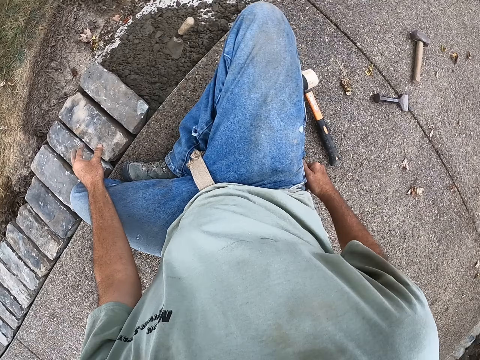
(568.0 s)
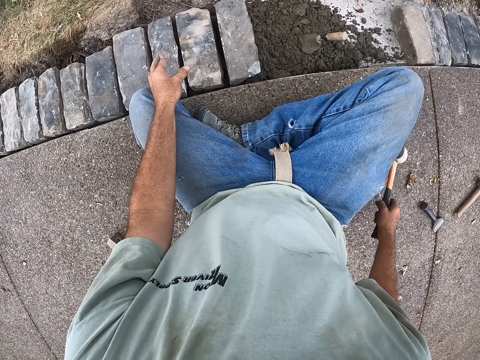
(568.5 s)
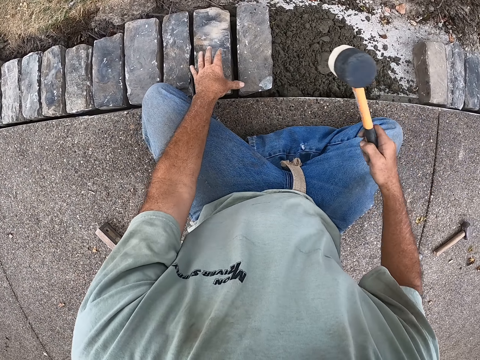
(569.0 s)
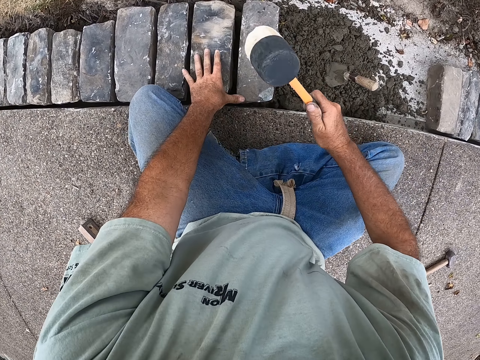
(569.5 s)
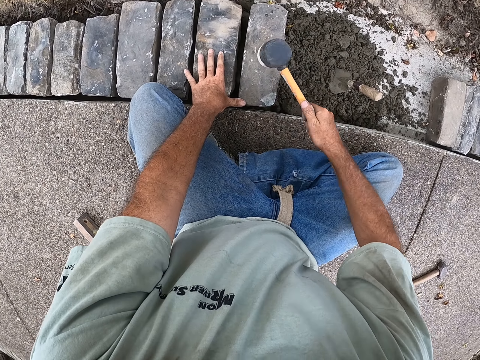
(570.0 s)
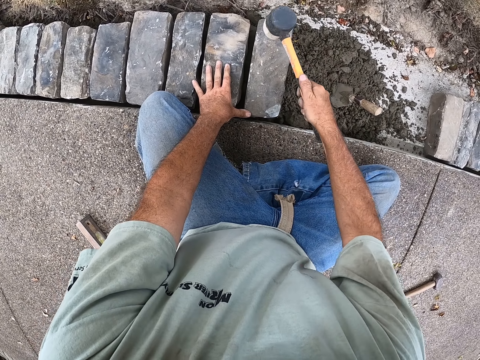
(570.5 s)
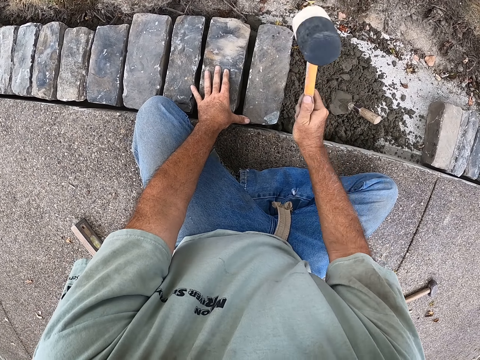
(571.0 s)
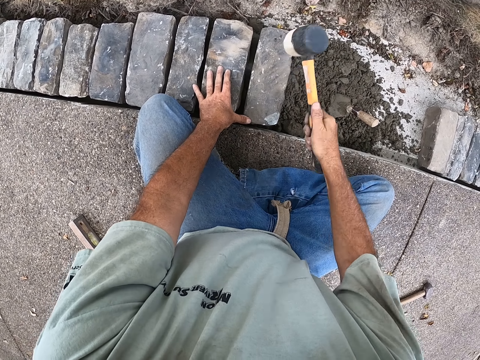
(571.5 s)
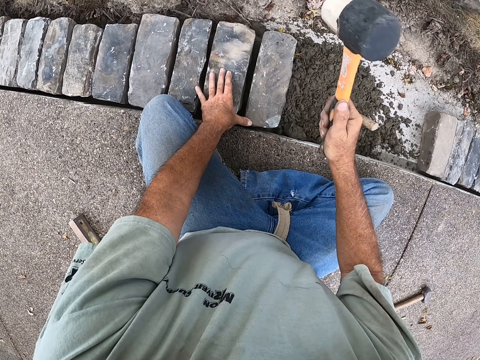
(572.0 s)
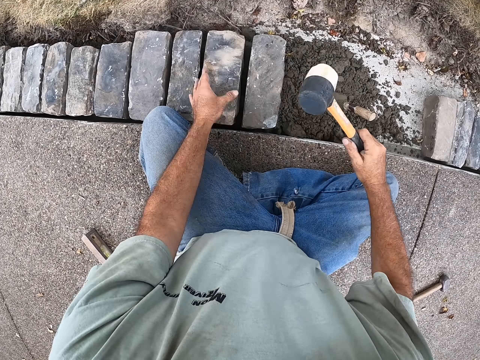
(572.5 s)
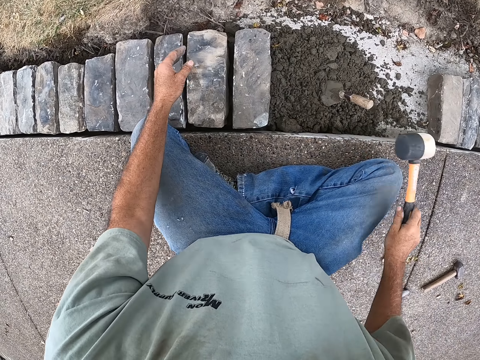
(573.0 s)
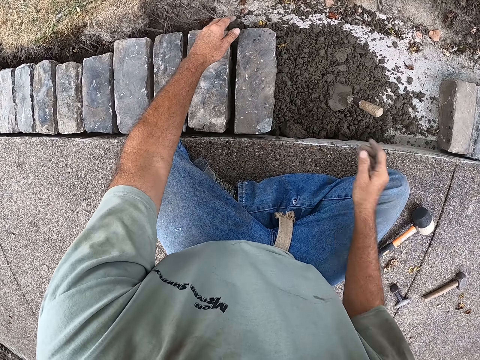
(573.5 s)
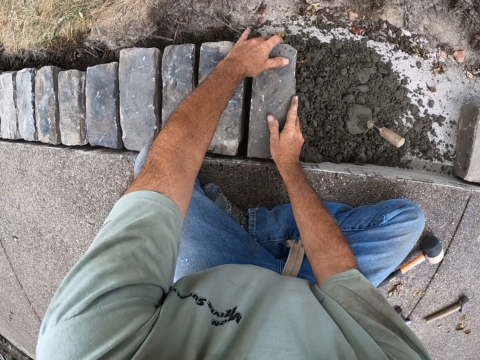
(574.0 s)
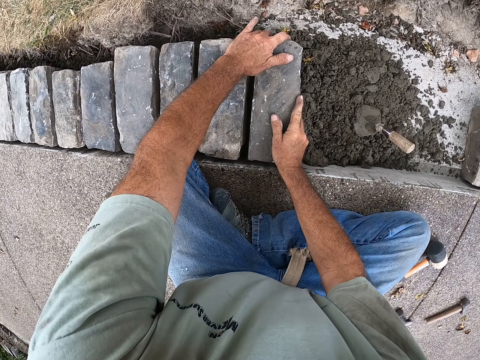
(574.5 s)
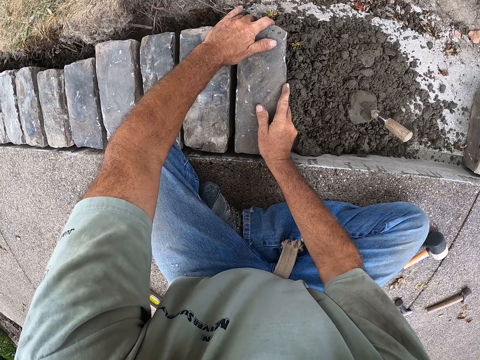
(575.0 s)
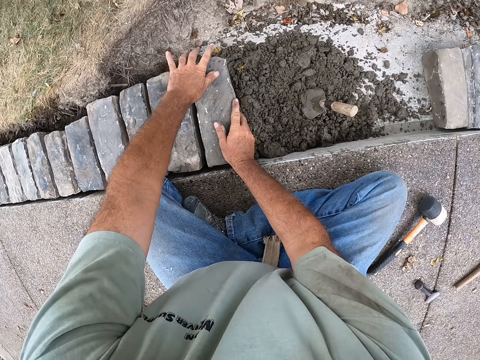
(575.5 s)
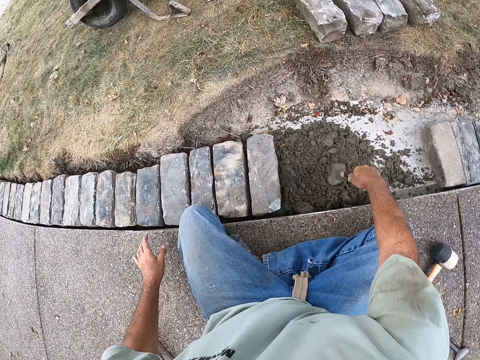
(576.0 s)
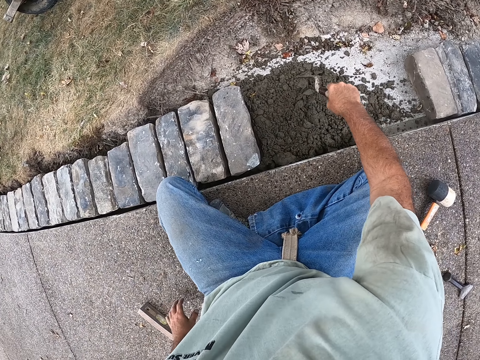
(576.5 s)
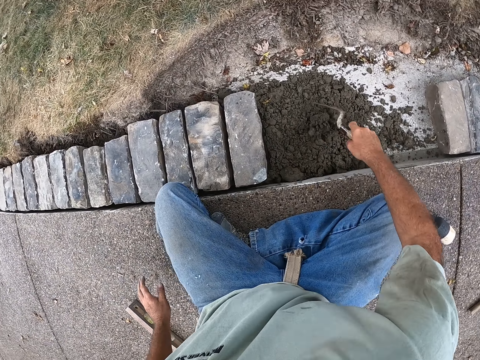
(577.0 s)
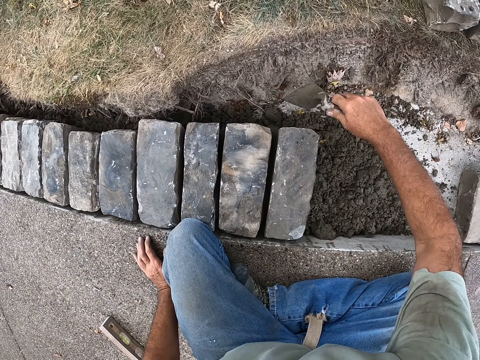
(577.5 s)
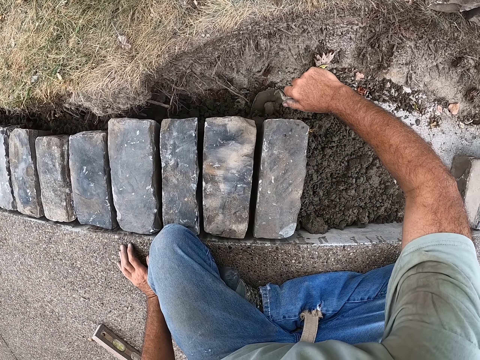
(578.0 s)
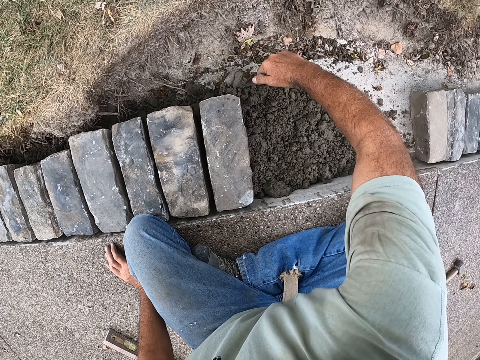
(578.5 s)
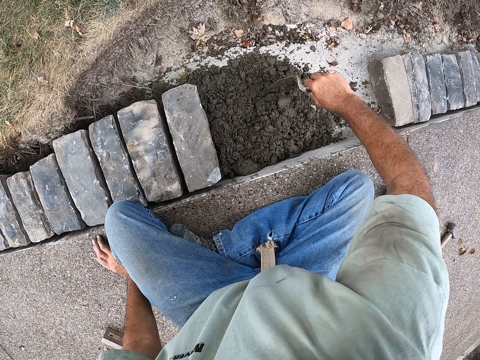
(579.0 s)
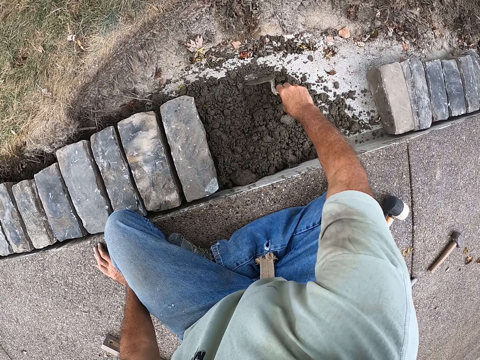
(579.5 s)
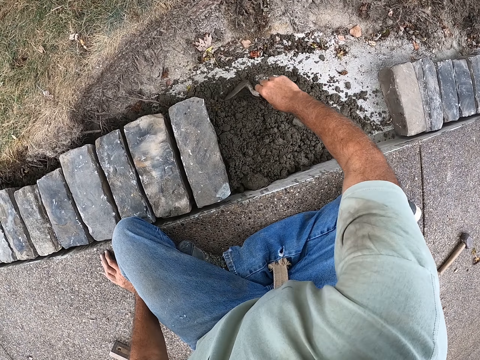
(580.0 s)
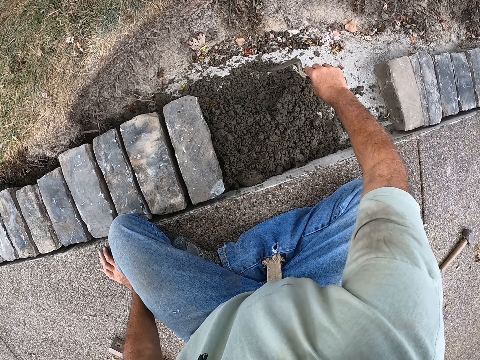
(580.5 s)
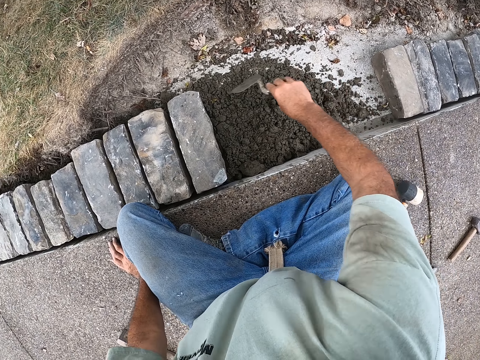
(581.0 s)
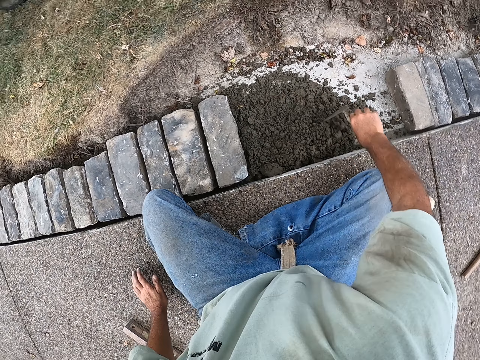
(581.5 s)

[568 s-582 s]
The camera wearer picks up the hammer or mallet on the ground. They hit the block with the mallet. They hold the block. They place the mallet down. They hold the block. They pick up the building trowel. They spread the cement with the building trowel.

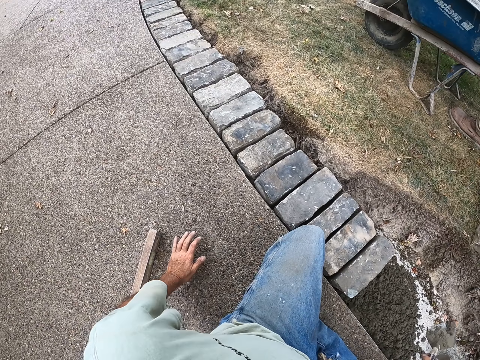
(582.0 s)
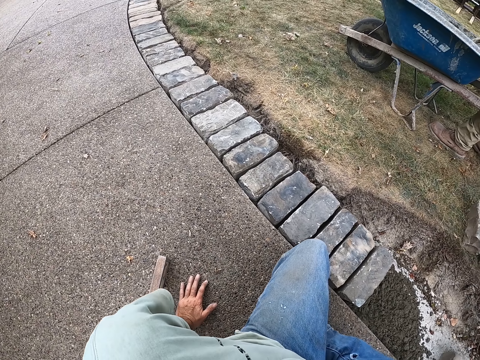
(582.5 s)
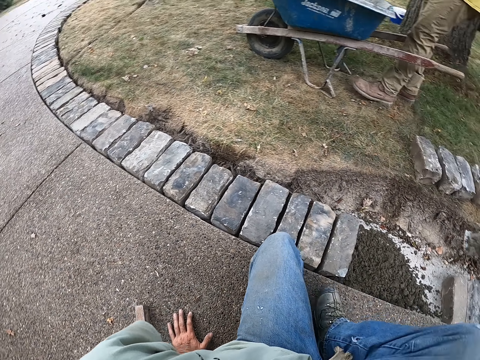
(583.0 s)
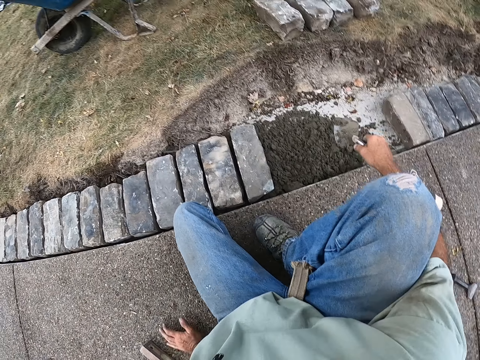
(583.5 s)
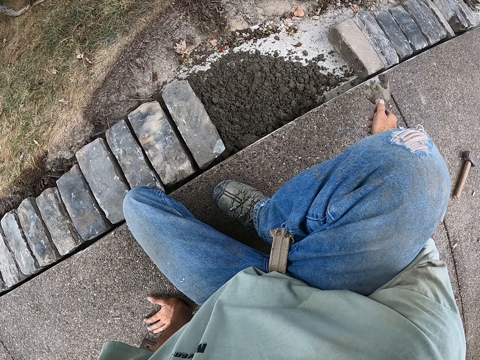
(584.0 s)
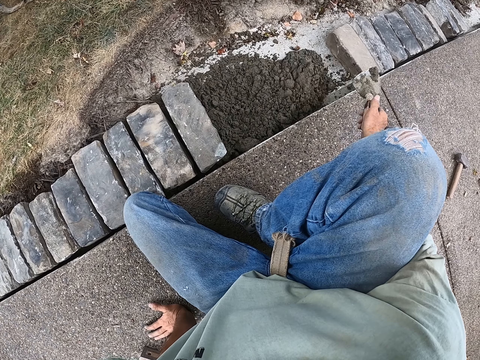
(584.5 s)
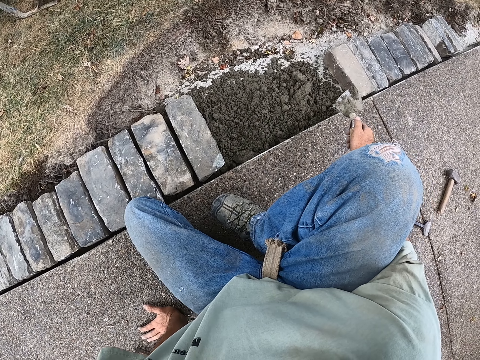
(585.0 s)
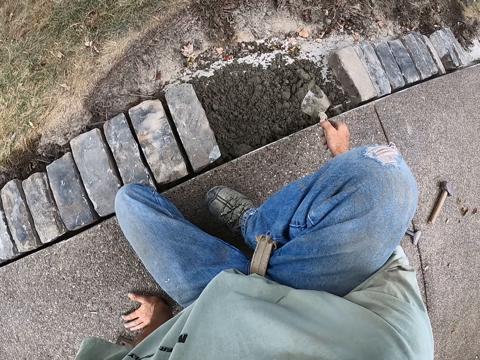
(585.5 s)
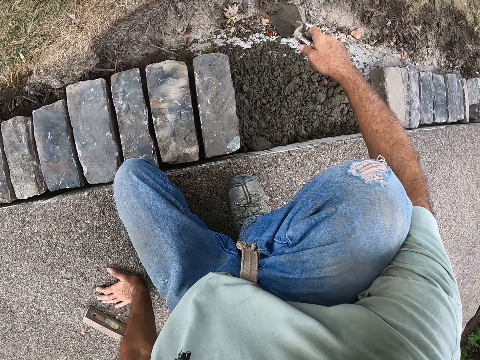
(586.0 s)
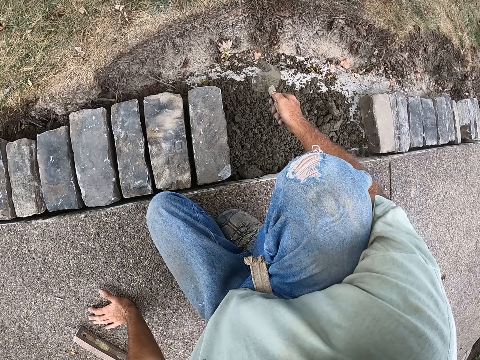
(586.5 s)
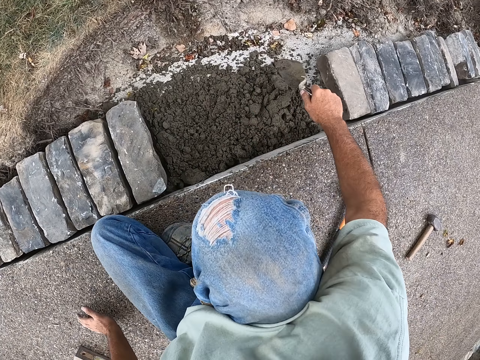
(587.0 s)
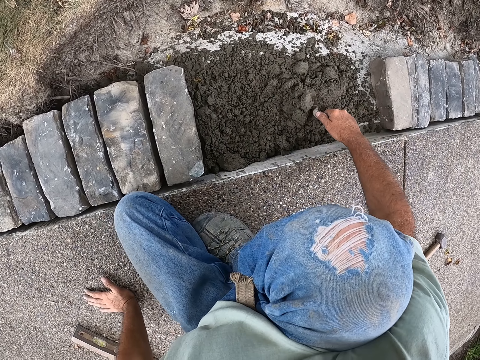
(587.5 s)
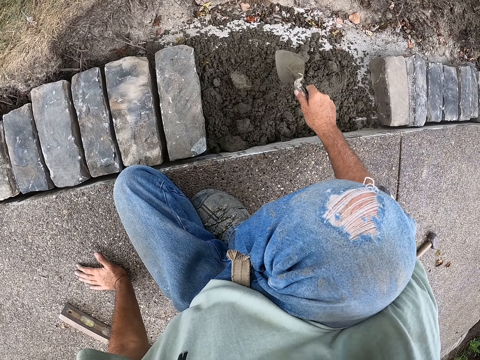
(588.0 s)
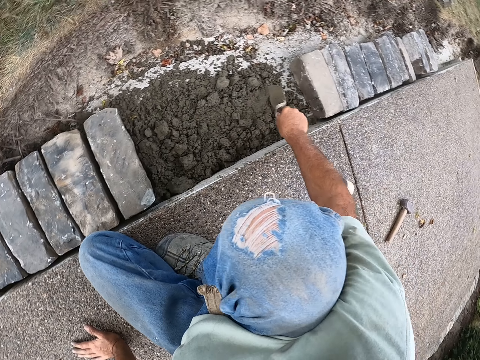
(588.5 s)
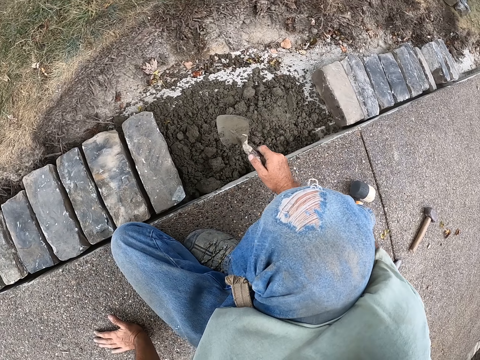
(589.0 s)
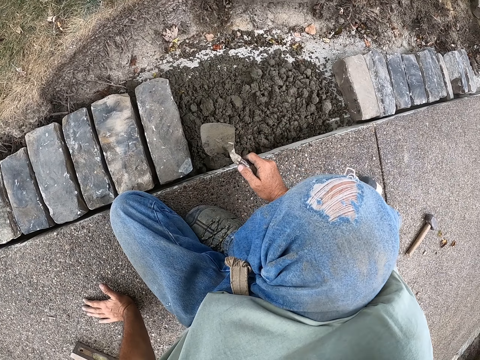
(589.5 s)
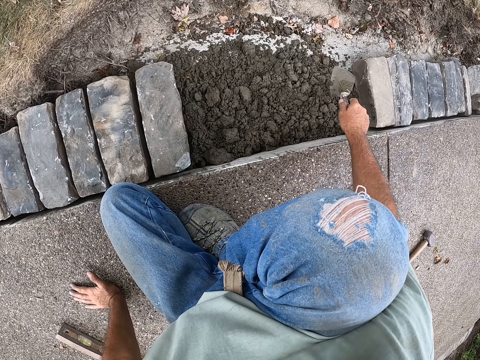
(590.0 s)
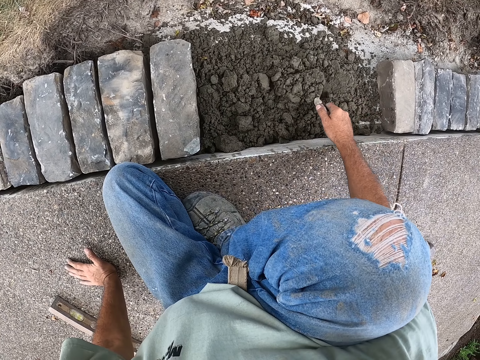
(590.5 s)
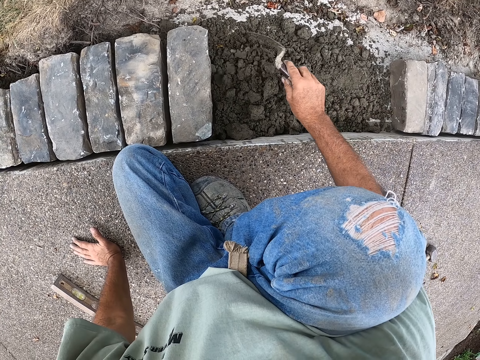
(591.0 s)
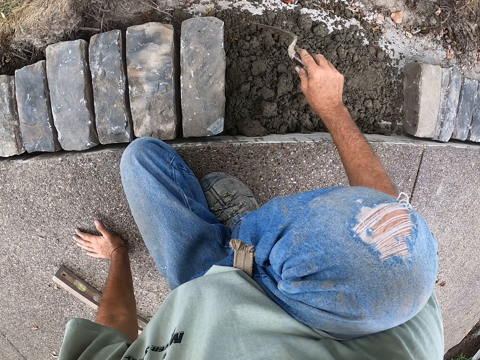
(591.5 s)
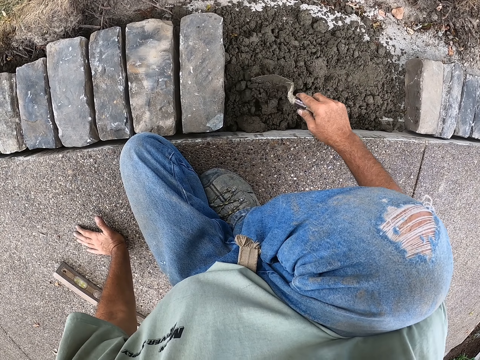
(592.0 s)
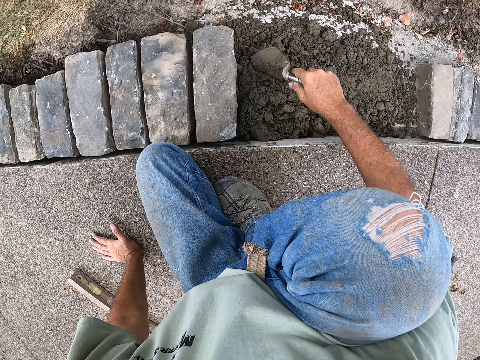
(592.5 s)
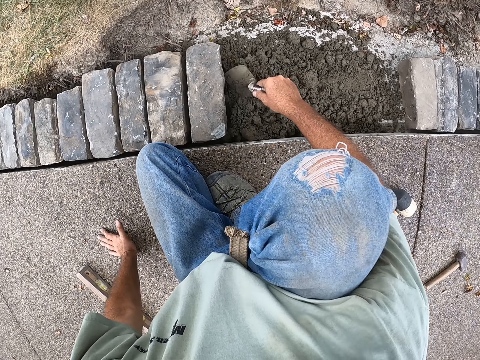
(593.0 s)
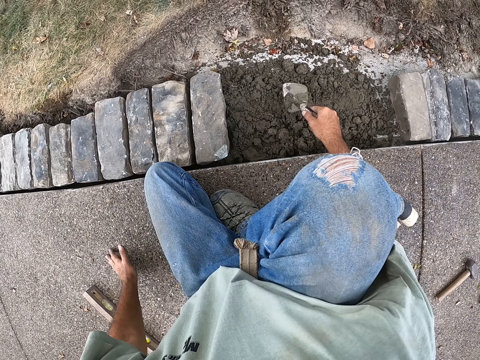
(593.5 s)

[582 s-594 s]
The camera wearer looks around. They spread the cement with the building trowel.
